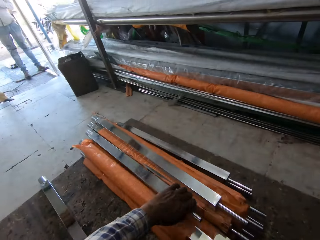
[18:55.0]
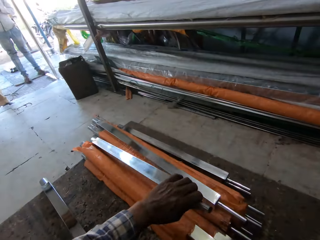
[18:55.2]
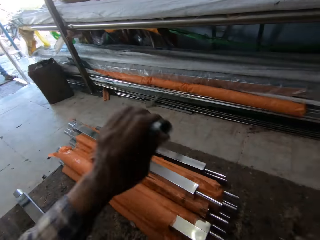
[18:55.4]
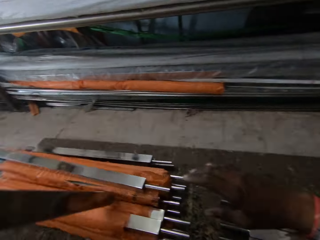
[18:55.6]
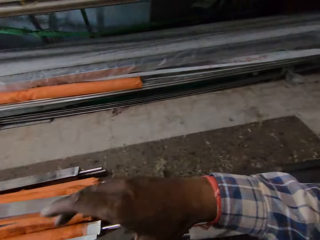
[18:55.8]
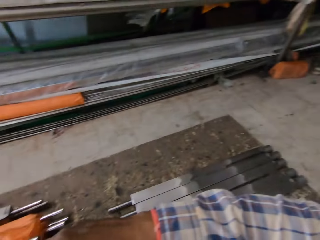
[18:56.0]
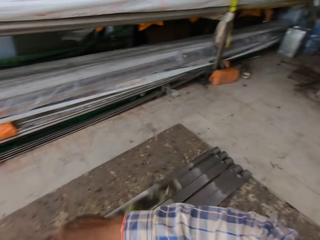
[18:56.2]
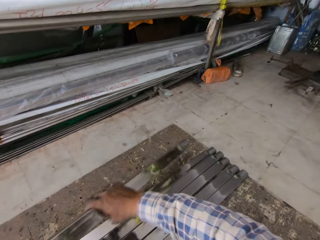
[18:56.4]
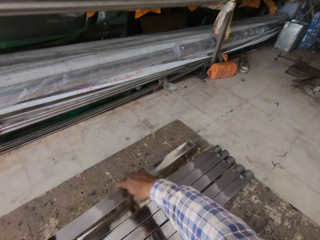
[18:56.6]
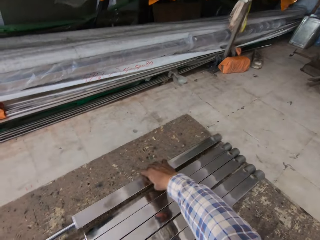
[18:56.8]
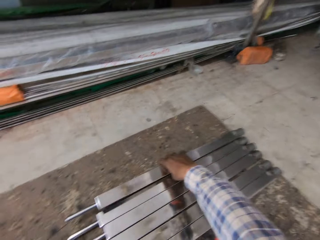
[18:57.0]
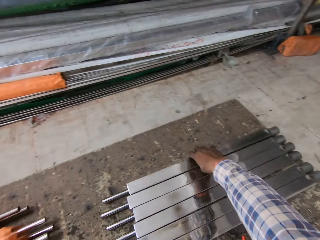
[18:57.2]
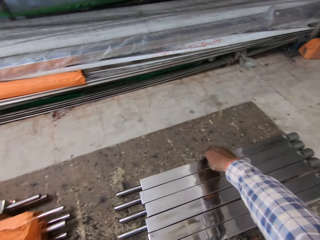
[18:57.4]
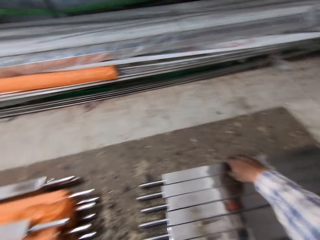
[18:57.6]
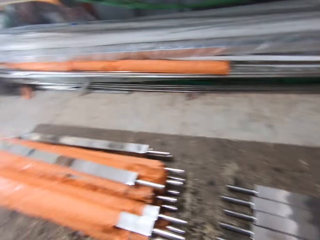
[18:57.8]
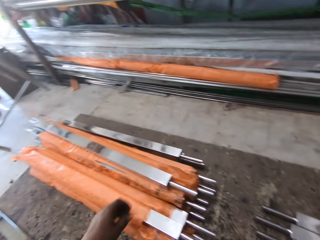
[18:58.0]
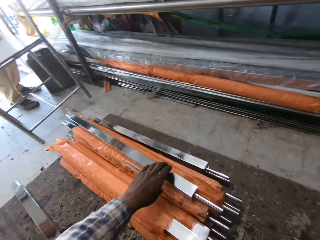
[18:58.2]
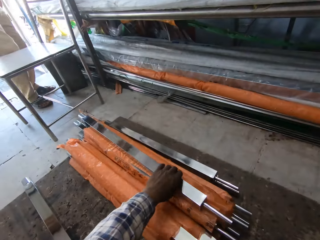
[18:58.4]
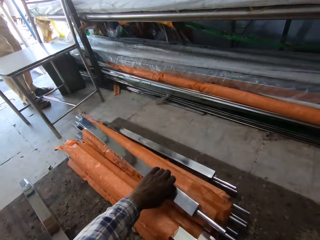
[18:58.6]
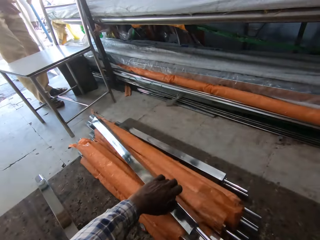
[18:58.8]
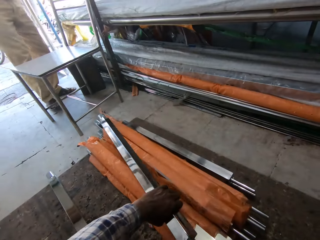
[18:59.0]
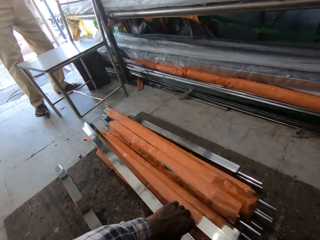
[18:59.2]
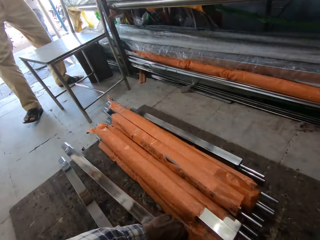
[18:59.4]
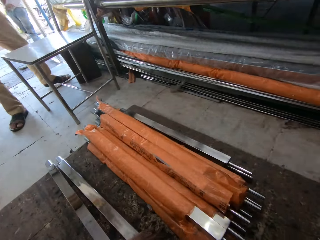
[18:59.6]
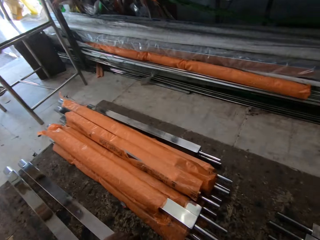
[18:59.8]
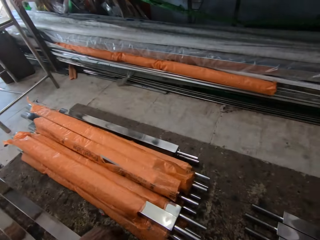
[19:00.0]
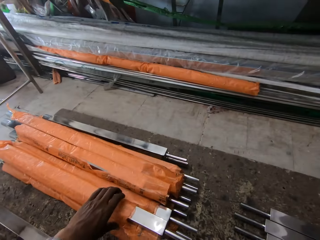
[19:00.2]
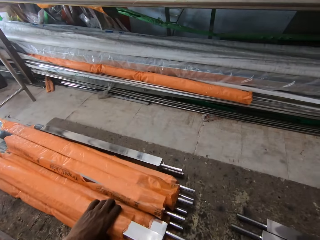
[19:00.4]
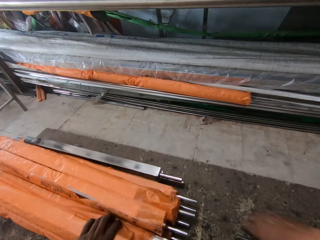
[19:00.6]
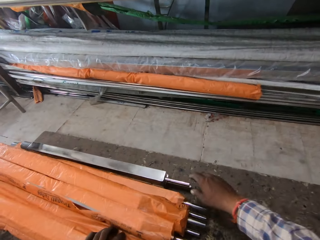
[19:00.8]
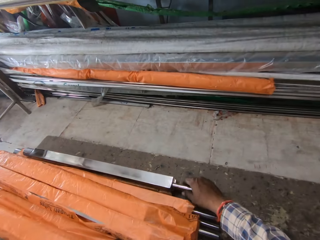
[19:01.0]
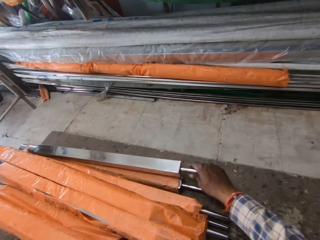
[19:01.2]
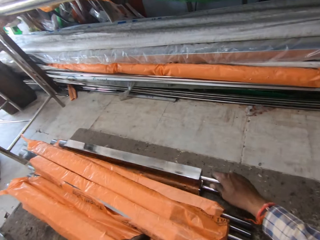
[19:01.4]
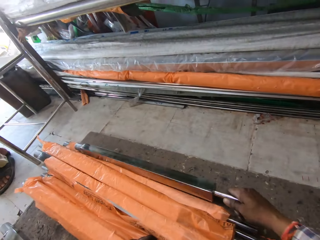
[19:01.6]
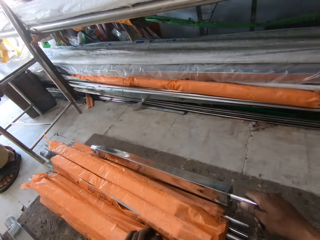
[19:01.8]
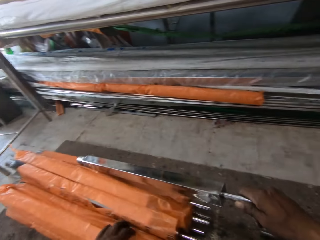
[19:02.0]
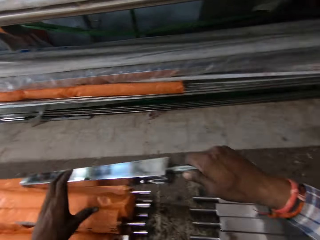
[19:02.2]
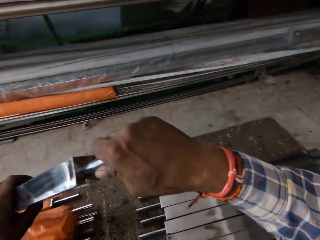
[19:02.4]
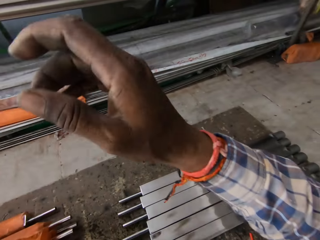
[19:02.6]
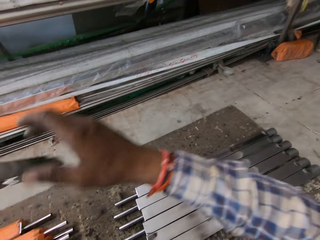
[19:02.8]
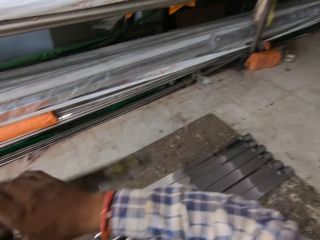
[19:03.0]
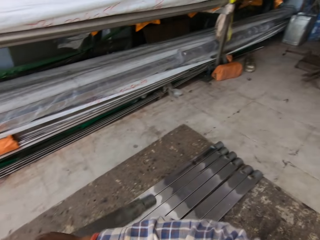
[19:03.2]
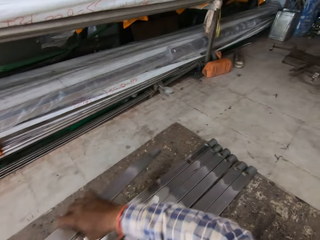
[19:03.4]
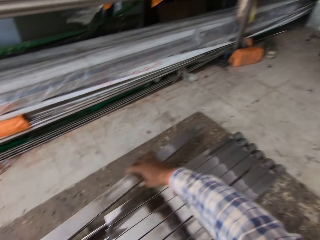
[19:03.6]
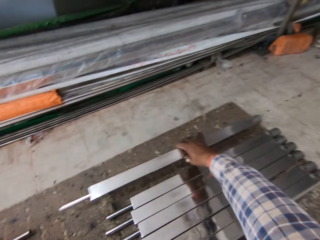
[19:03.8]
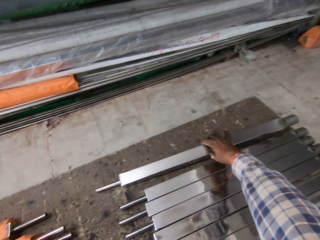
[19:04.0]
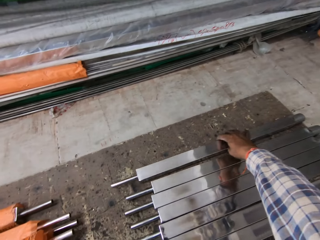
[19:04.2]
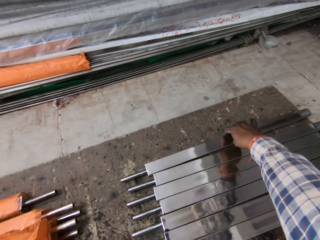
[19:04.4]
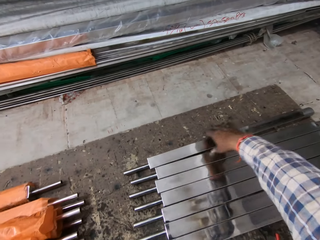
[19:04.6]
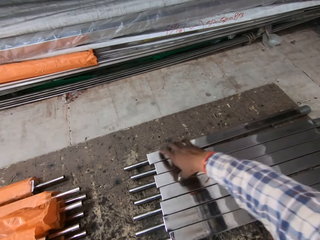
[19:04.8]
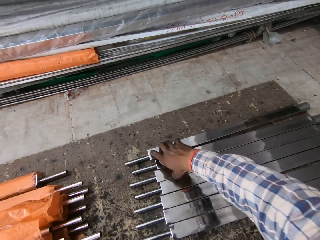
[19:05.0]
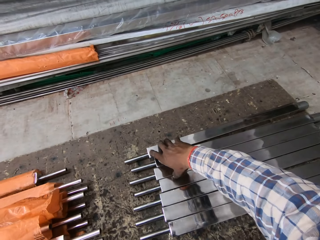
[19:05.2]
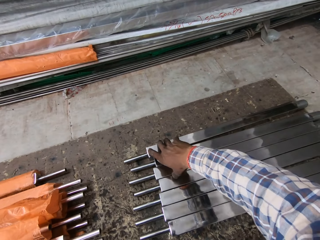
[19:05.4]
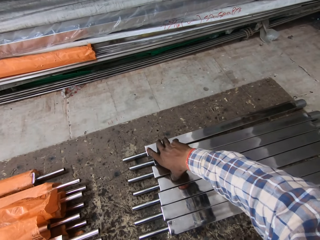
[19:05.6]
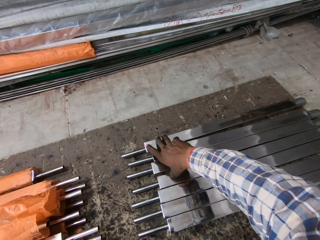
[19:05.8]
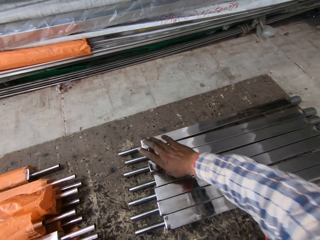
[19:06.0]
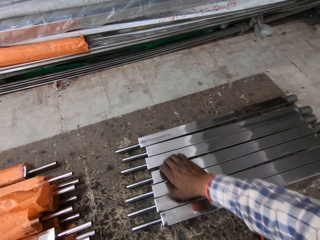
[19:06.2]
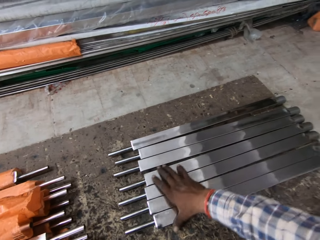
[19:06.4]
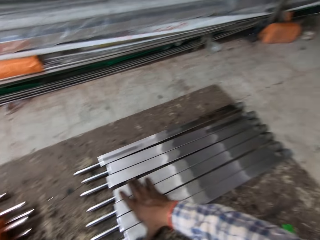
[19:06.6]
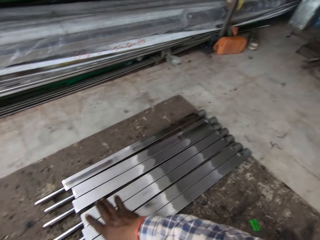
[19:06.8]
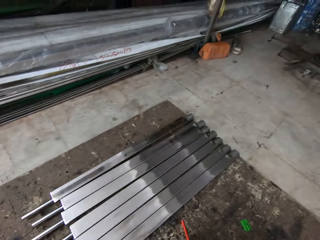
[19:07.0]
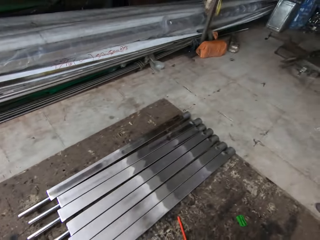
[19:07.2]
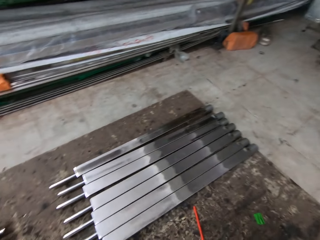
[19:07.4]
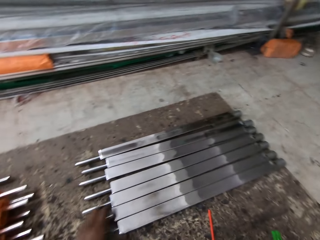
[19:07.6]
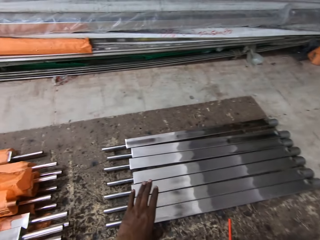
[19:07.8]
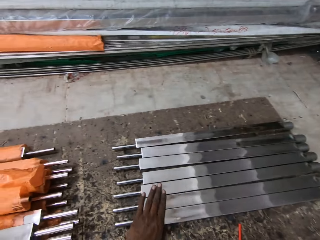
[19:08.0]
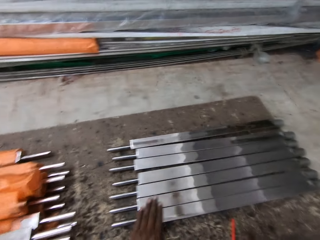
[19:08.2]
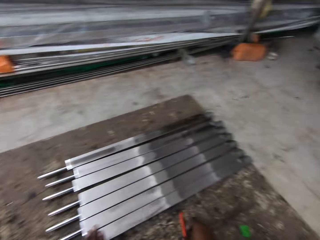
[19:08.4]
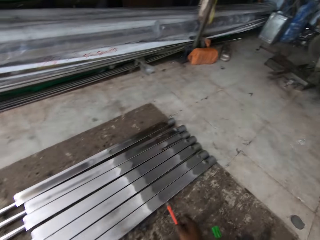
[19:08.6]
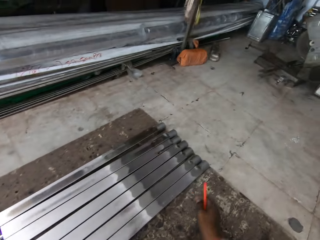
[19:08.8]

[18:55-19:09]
The camera wearer picks up another metal bar, moves the metal bar to the right hand, places the metal bar on the floor, and arranges the metal. They pick up another metal bar and drop the metal bar. They pick up another metal bar, hold the metal bar with the left hand, drop the metal bar on the floor, and arrange the metal. They move the metal bars, hold the metal bar, hold another metal bar, and converse.

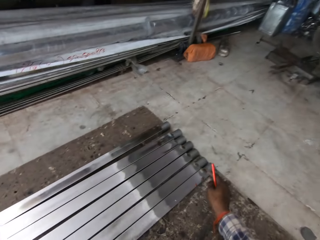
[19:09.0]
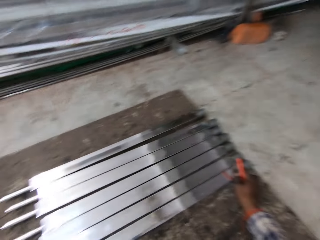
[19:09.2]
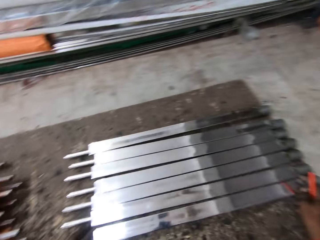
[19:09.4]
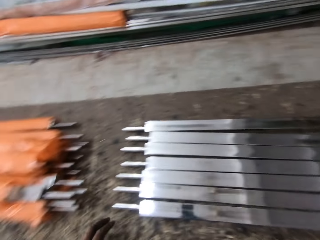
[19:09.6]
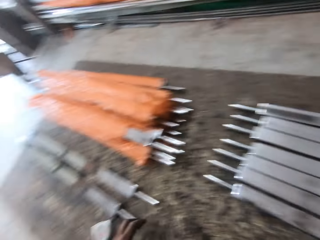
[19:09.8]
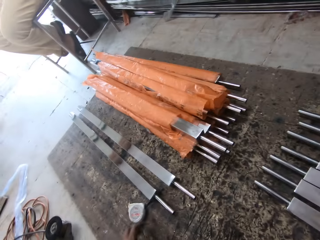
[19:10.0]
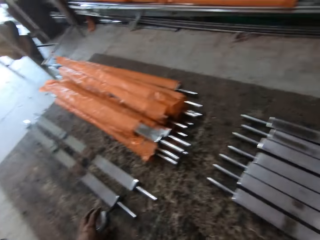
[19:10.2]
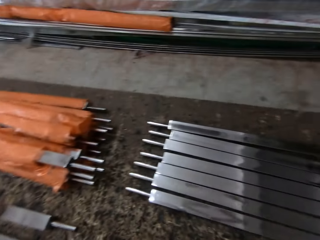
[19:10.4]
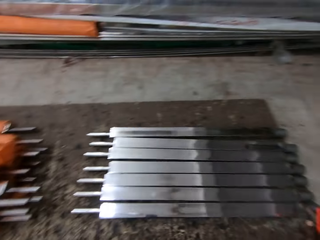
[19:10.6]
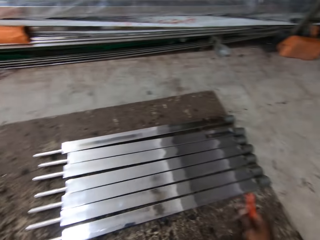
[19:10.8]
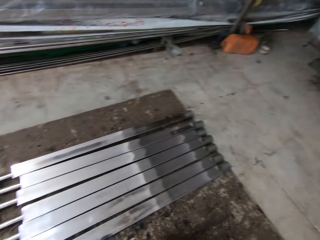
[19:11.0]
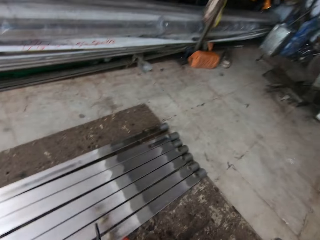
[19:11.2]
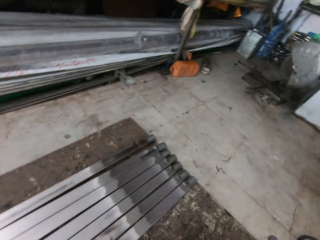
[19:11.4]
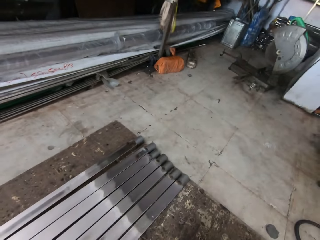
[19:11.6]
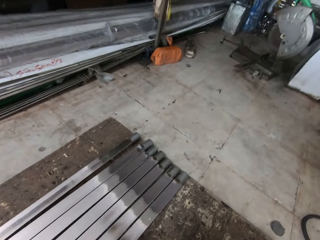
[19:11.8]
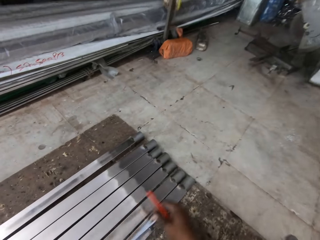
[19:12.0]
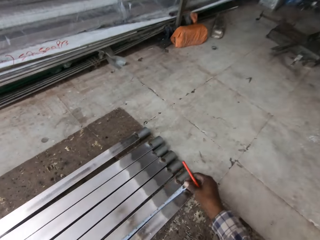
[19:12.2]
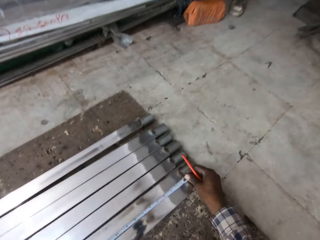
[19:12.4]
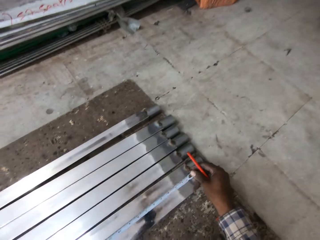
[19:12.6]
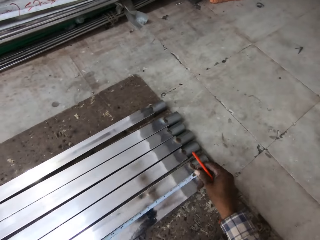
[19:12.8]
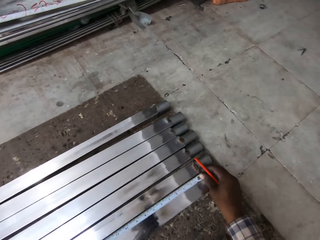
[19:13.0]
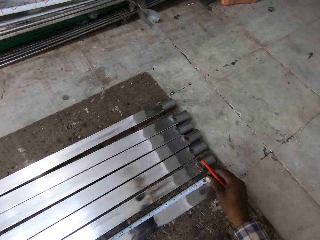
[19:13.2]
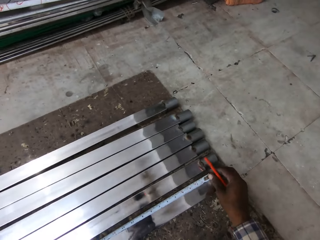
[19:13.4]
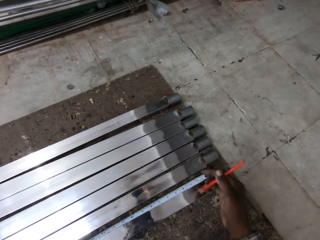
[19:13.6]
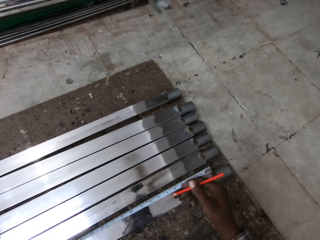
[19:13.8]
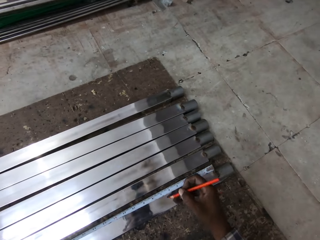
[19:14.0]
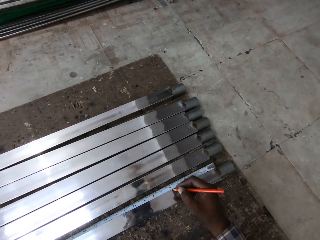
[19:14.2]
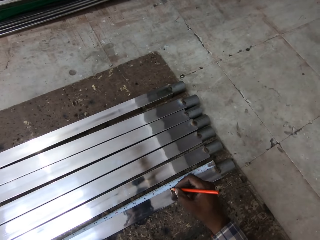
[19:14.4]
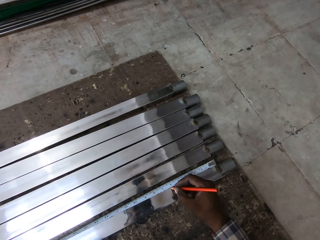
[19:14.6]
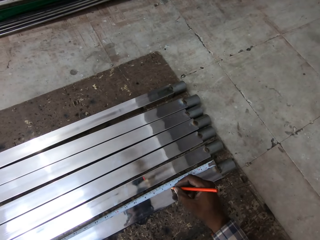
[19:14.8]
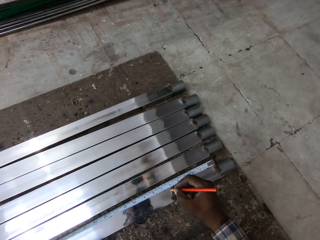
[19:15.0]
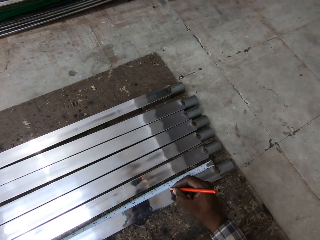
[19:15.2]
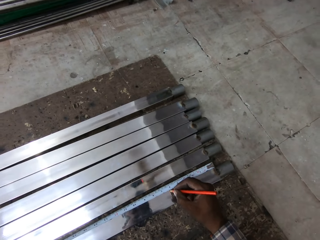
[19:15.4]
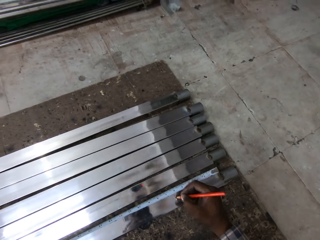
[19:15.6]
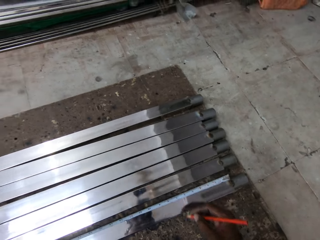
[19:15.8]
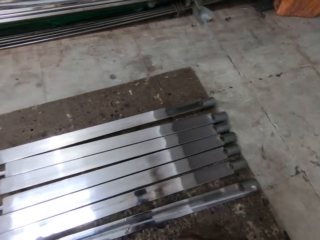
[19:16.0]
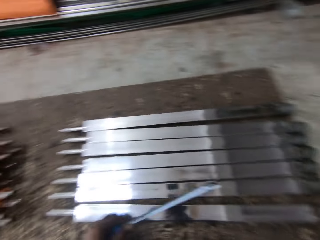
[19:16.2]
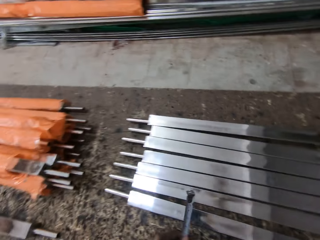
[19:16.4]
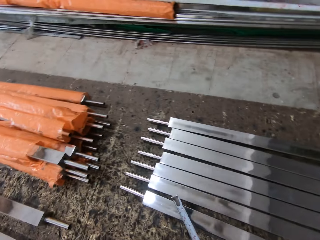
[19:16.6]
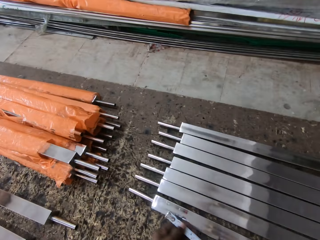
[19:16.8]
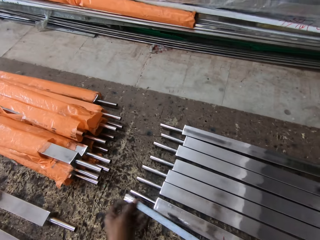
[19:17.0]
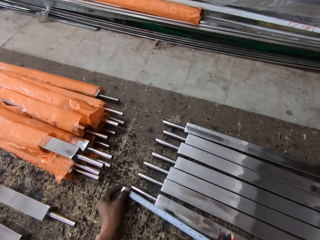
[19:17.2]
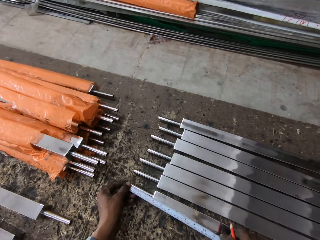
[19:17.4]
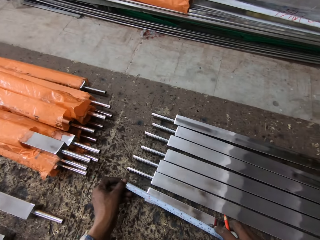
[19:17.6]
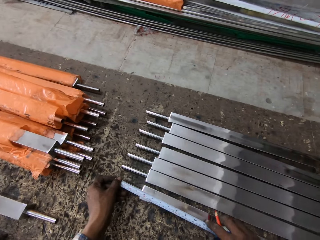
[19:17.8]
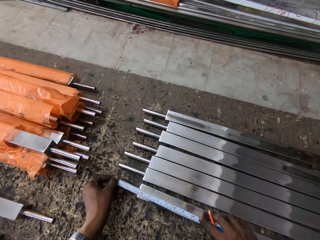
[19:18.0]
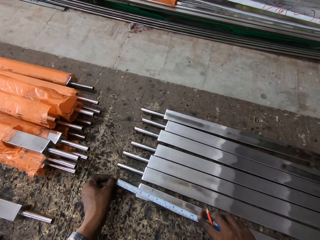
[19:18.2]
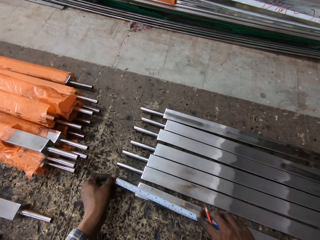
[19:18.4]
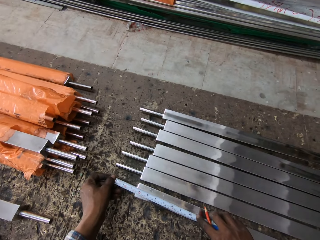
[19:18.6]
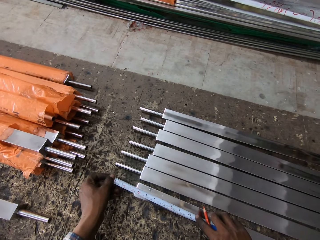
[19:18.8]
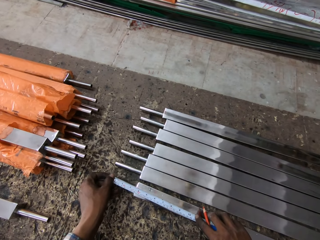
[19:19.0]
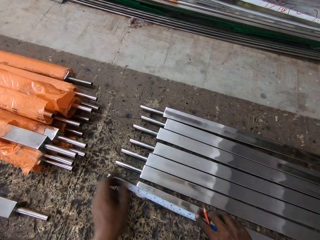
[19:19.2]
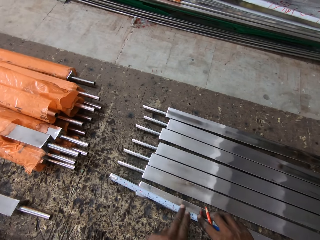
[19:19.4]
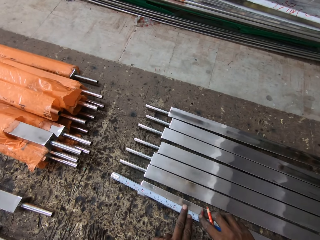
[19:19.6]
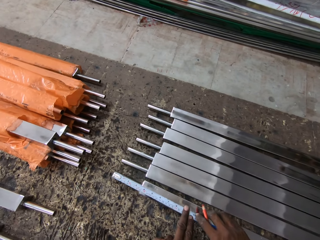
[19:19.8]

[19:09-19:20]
The camera wearer adjusts the metal, moves the hand, and looks around. They measure the metal with a tape measure or measuring tape, mark the metal with a pencil, and turn. They fix the measuring tape to the tip of the metal bar and measure the metal with the tape measure.
